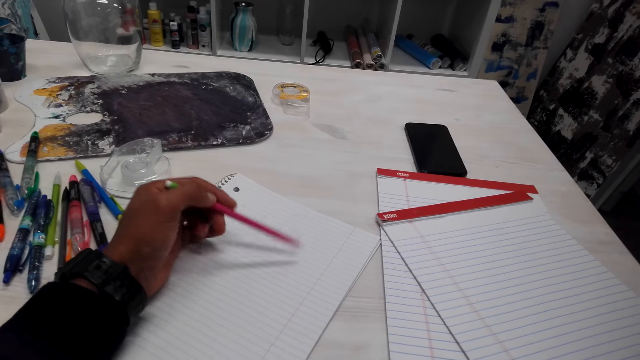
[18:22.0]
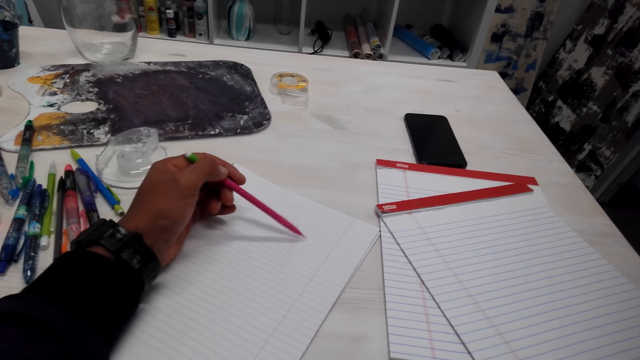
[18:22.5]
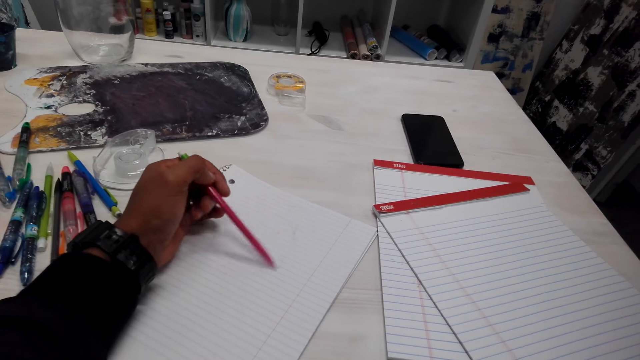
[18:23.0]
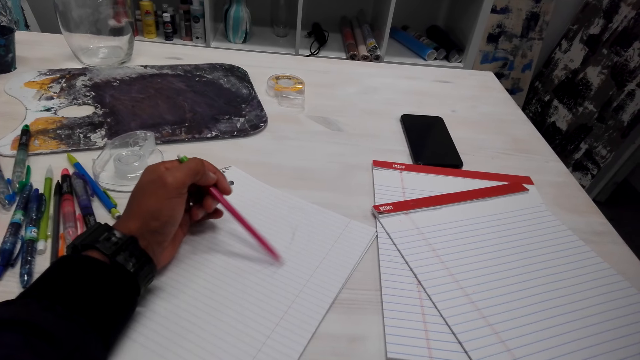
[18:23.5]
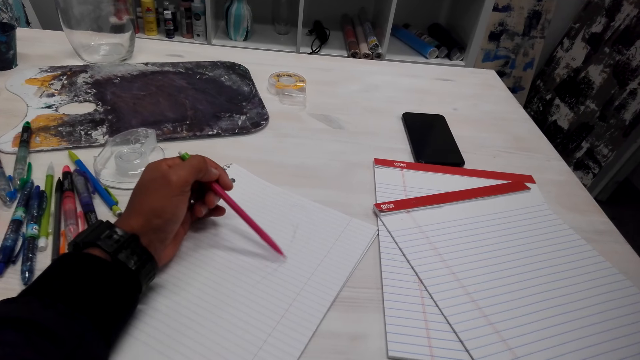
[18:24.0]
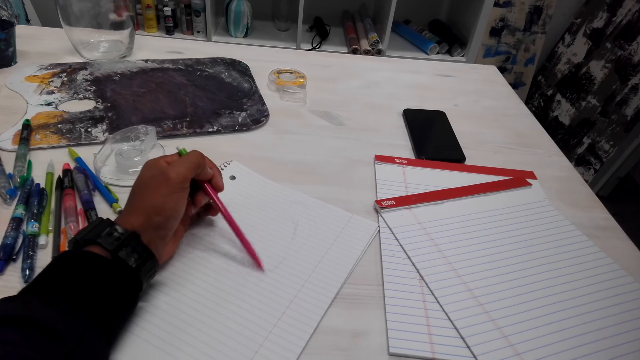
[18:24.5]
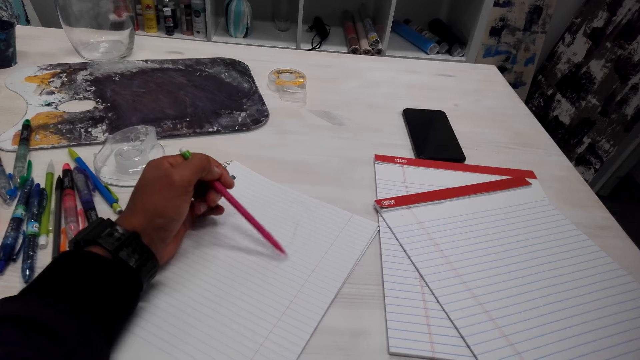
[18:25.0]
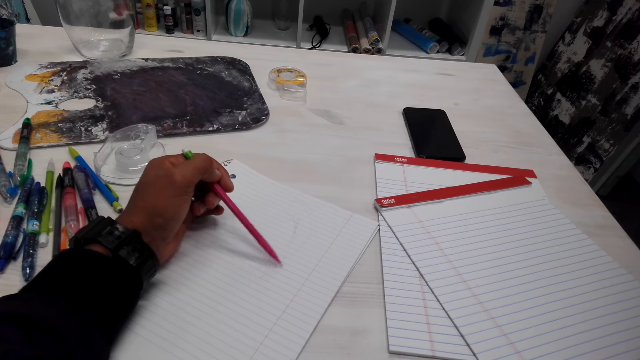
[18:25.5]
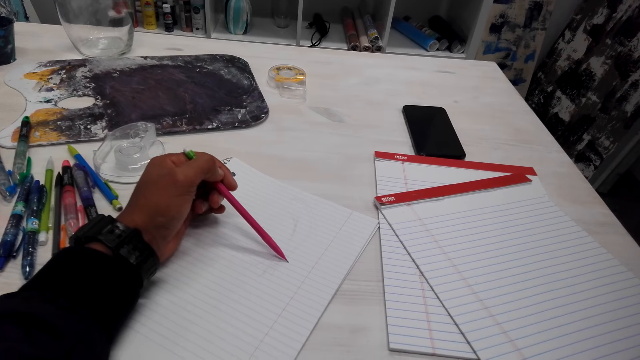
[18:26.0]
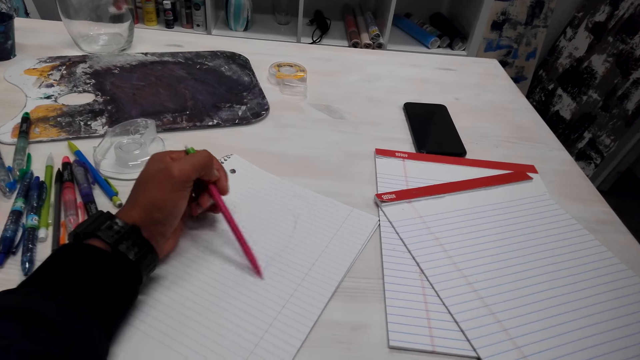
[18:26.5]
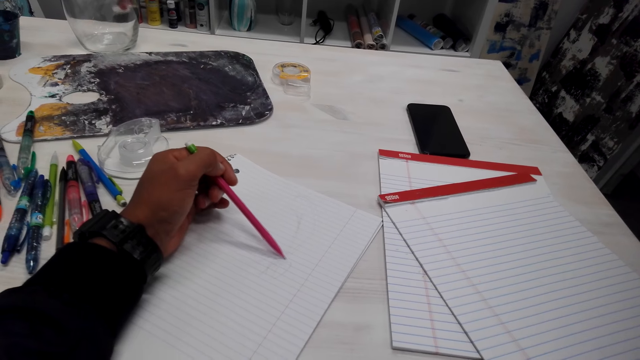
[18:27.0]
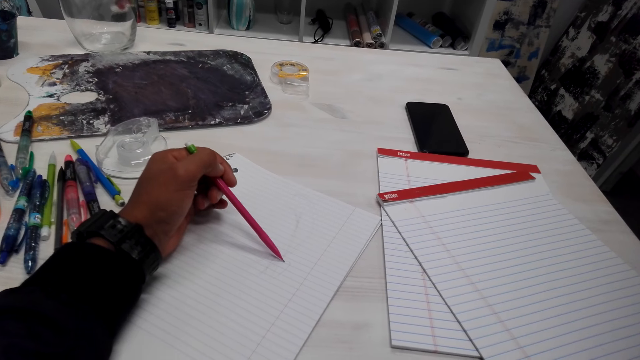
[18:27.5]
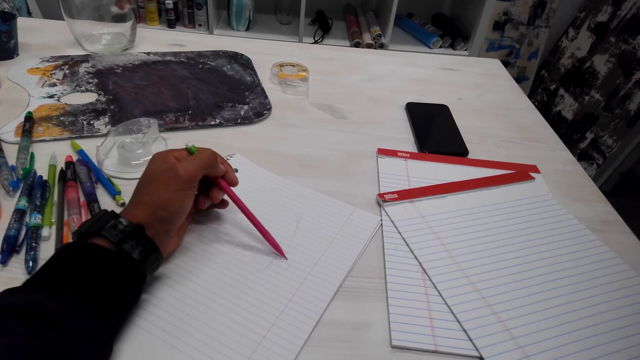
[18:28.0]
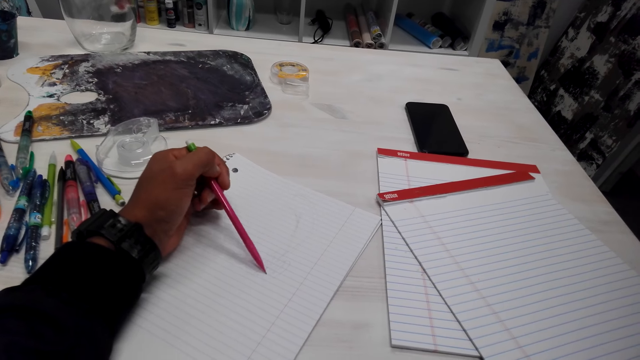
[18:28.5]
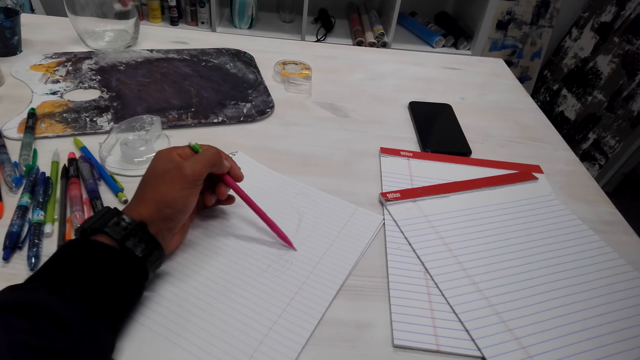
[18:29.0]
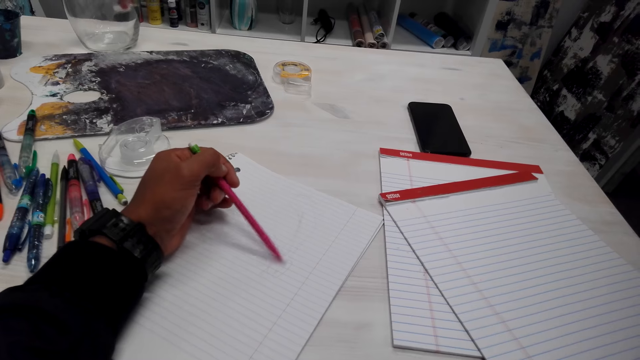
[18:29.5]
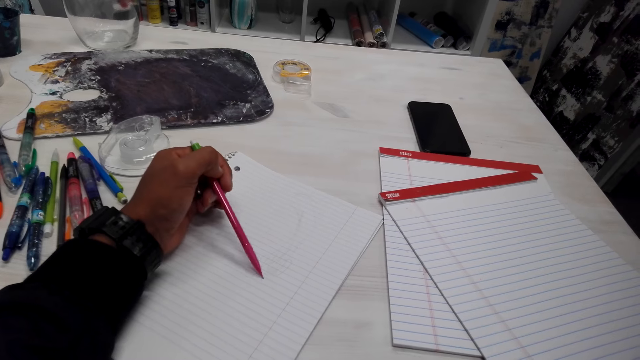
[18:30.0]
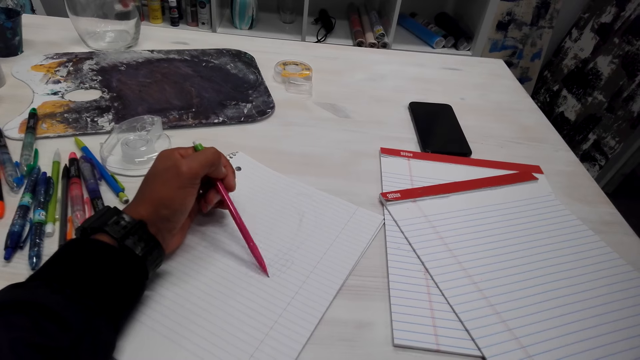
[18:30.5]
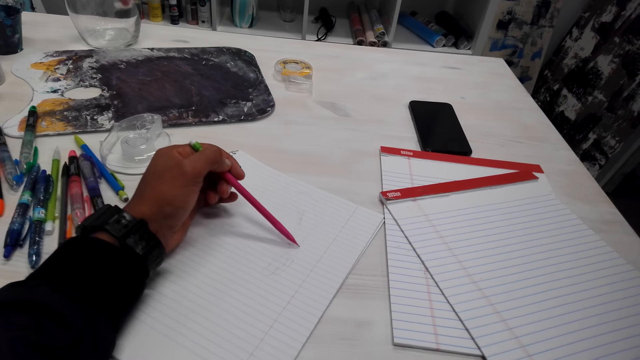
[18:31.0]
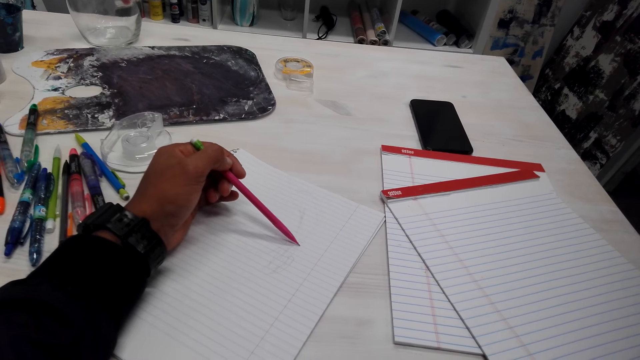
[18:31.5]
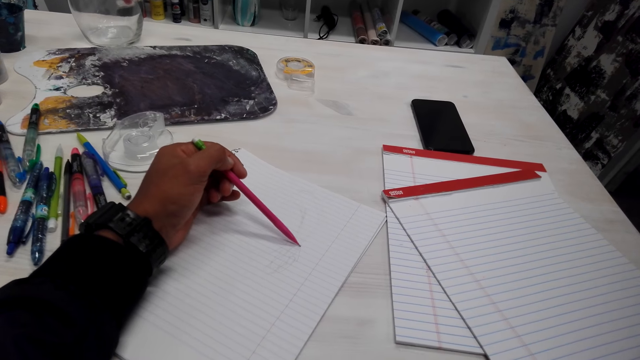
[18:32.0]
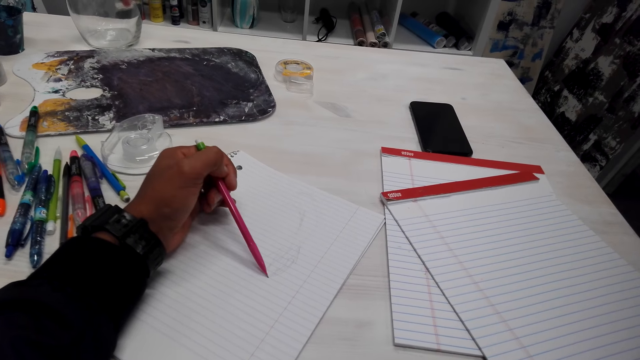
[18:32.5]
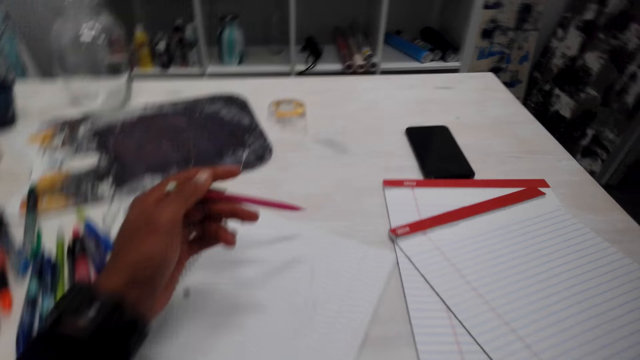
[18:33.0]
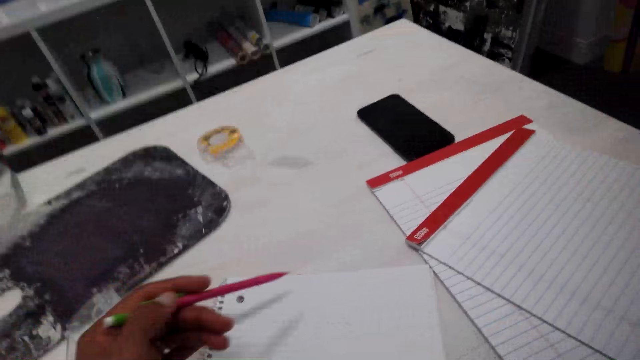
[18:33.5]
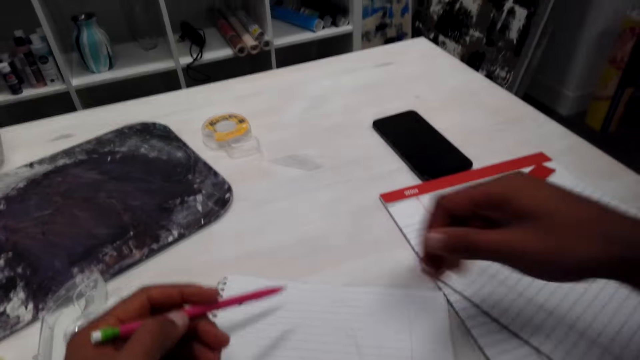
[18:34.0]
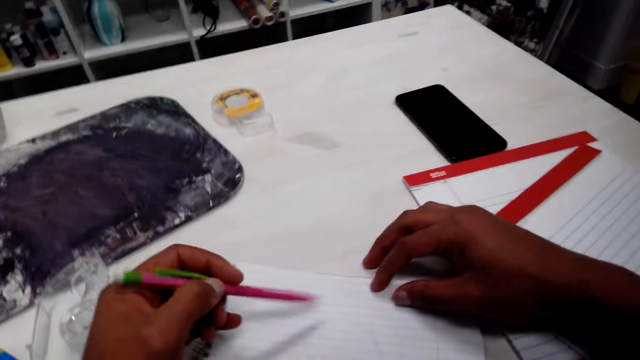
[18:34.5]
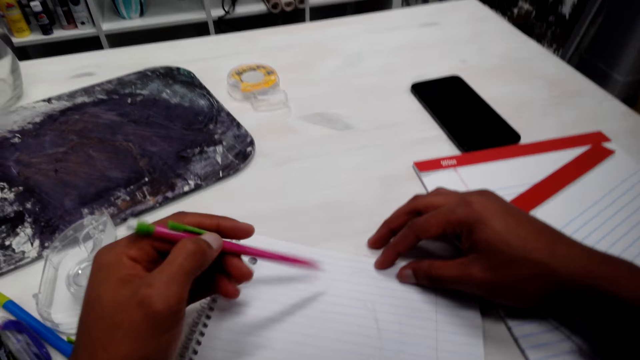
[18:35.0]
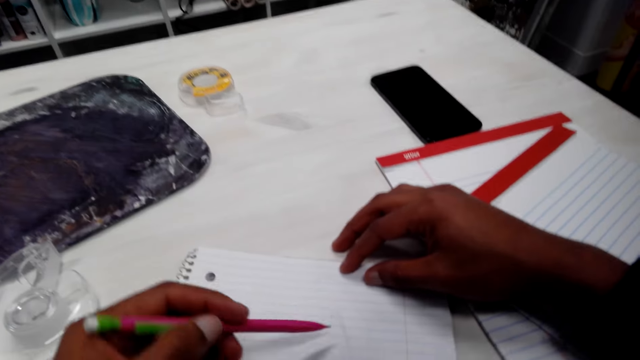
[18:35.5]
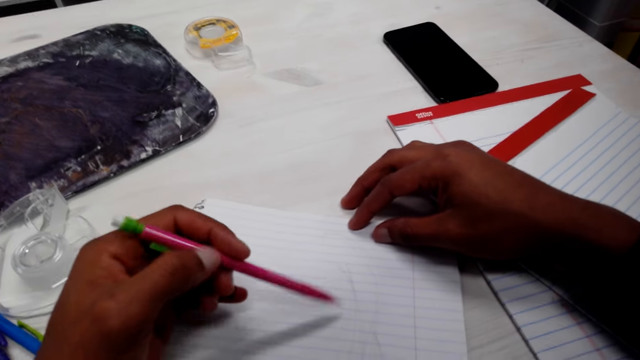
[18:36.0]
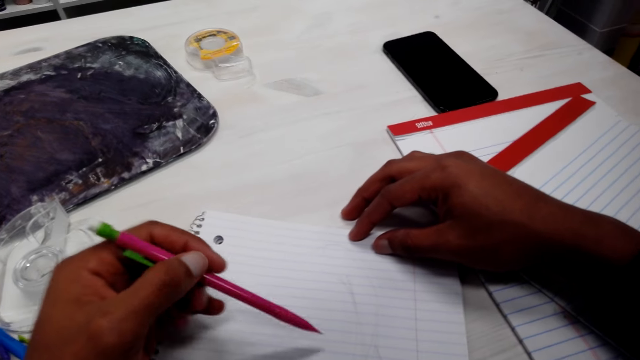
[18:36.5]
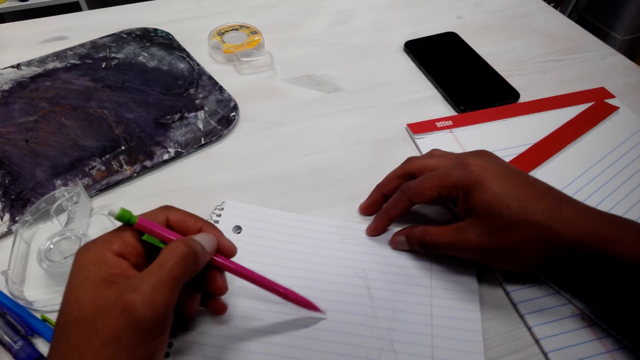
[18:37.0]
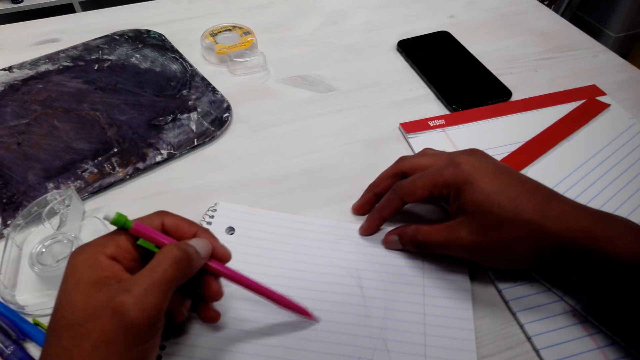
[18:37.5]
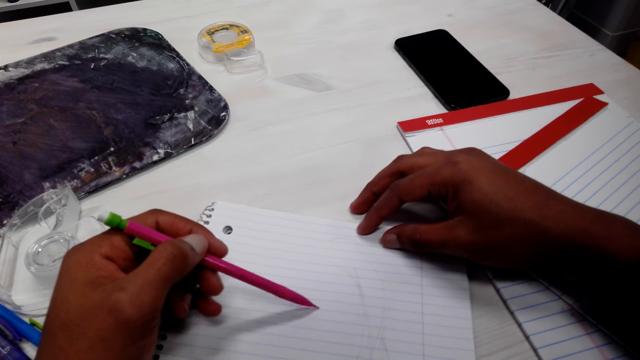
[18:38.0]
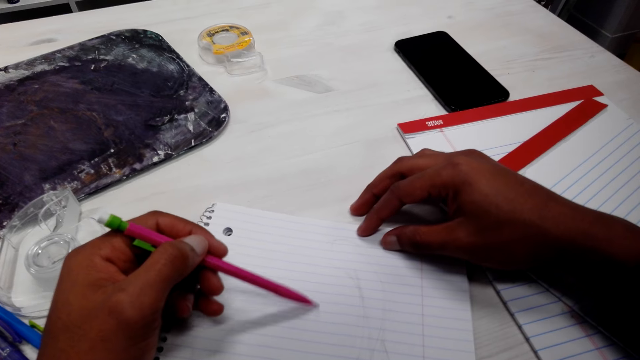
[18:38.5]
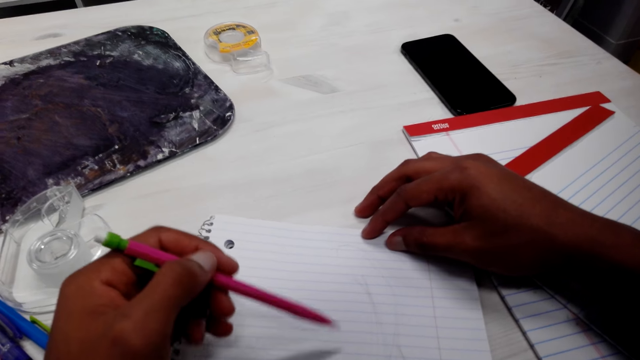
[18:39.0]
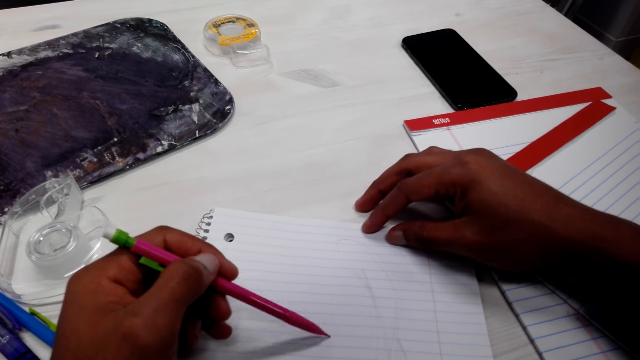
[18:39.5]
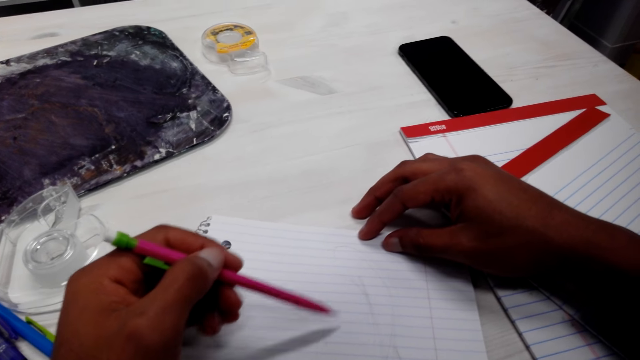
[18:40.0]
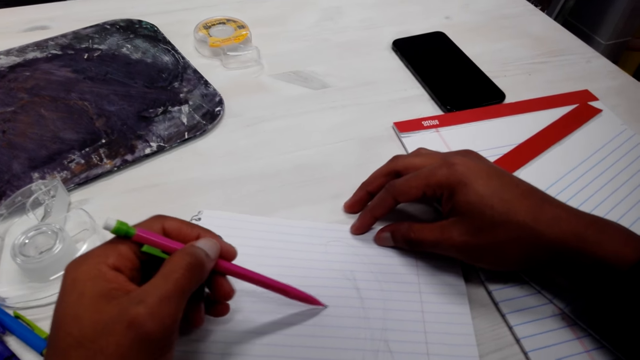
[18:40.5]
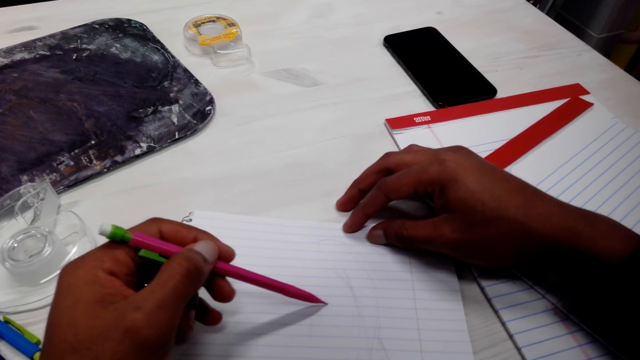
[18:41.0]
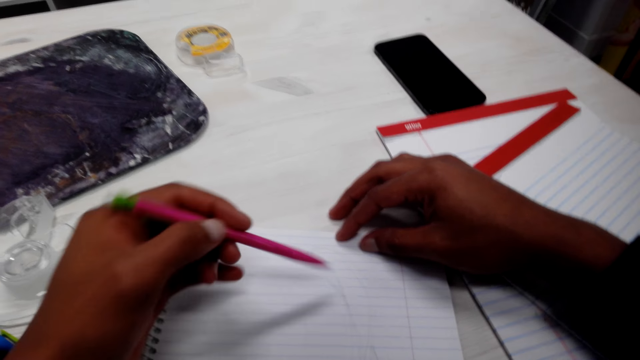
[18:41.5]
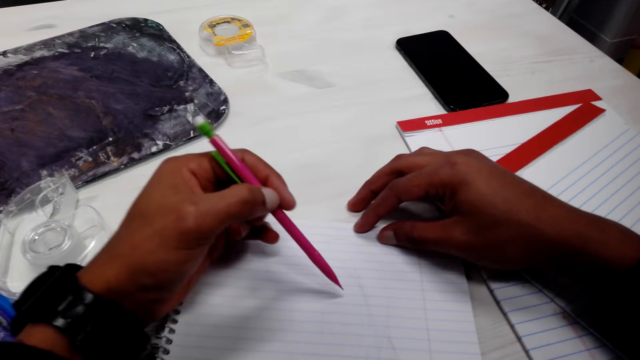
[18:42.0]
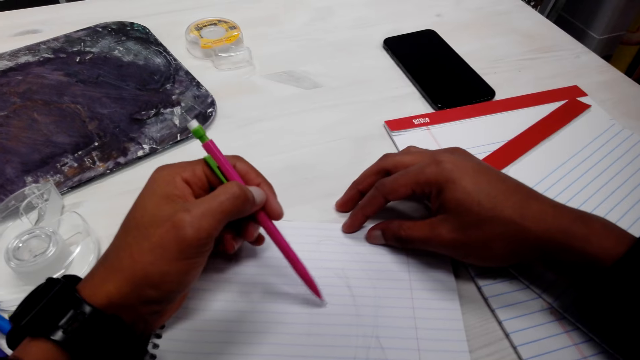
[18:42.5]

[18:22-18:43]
The camera wearer lifts a hand. They place the hand on a book. They adjust a pencil on the hand. They draw the book with the pencil.
